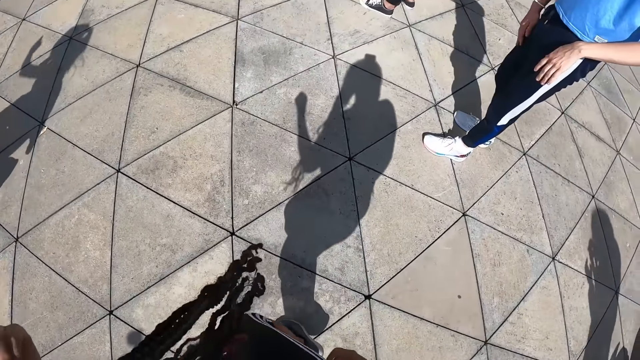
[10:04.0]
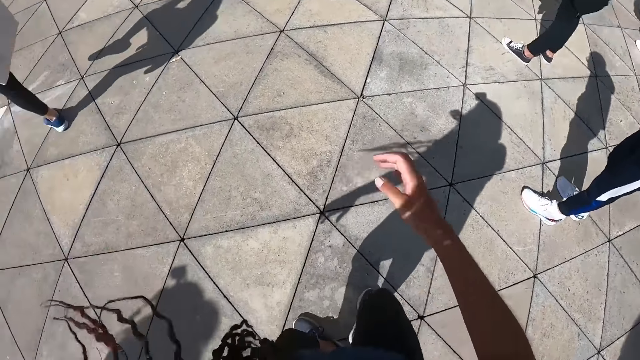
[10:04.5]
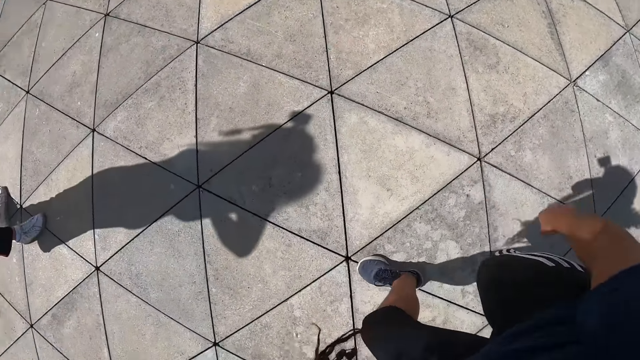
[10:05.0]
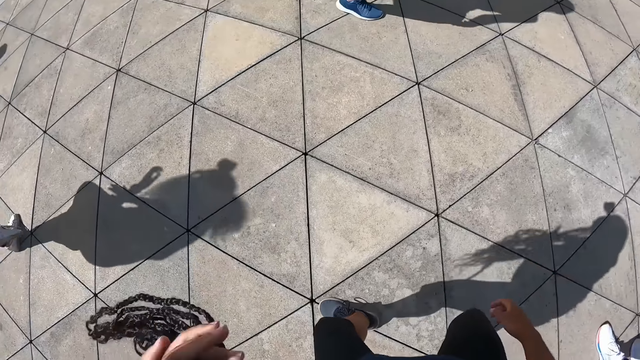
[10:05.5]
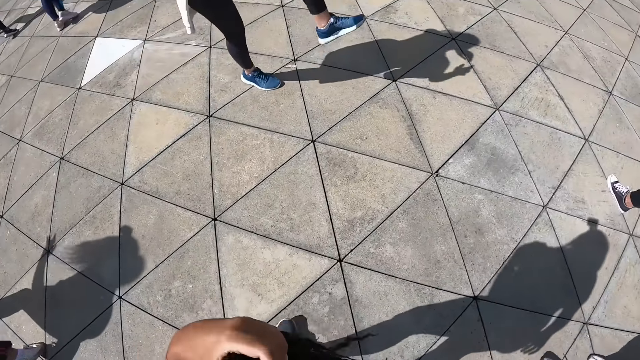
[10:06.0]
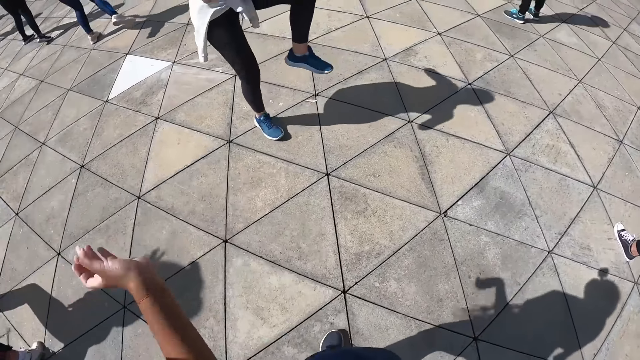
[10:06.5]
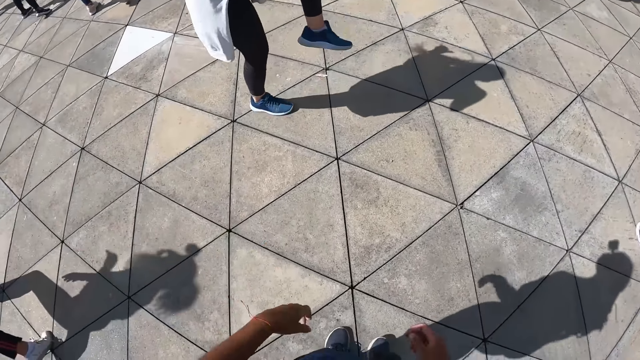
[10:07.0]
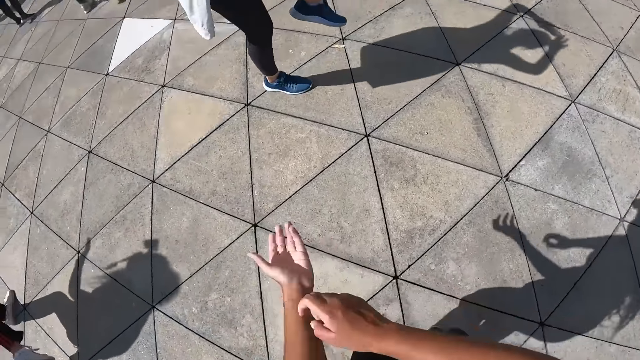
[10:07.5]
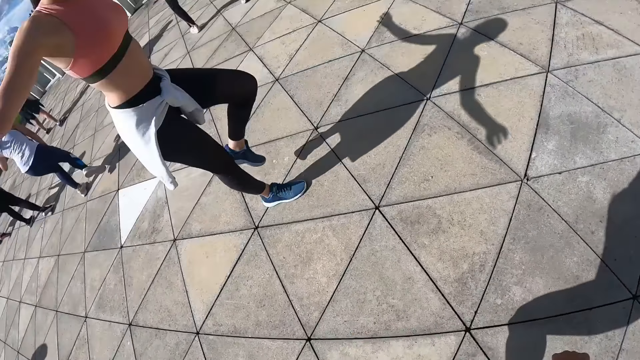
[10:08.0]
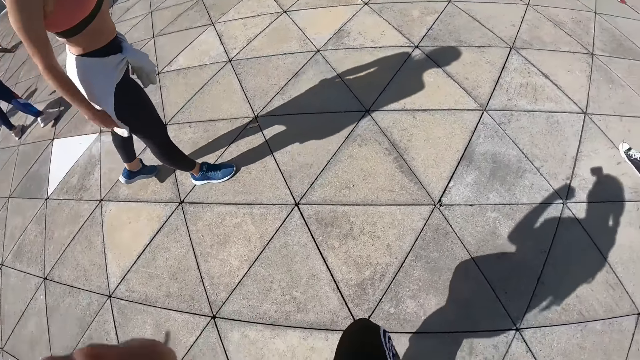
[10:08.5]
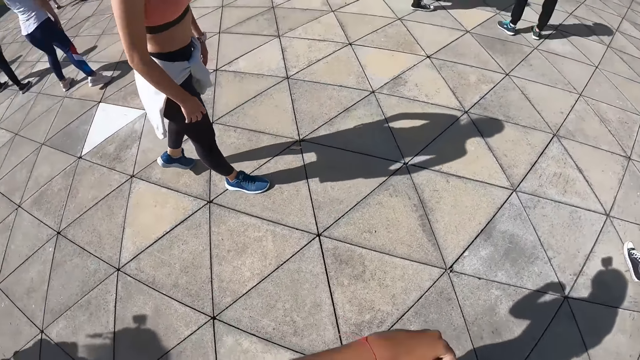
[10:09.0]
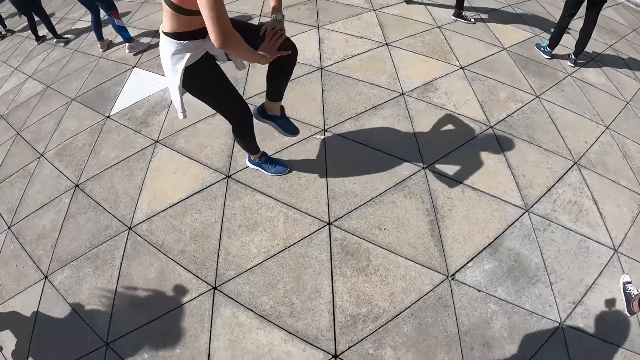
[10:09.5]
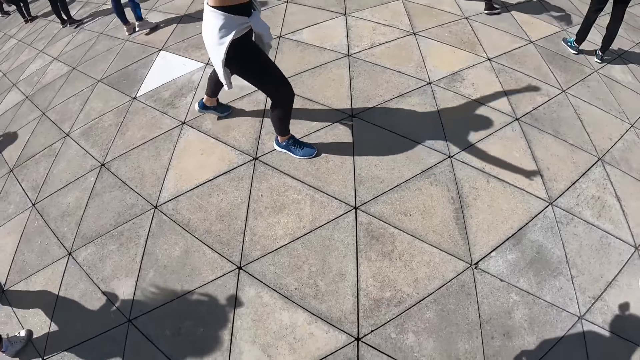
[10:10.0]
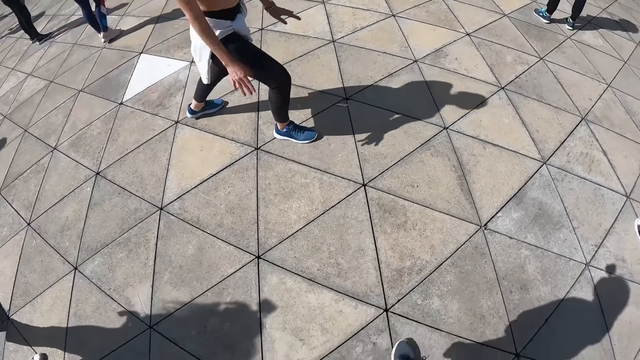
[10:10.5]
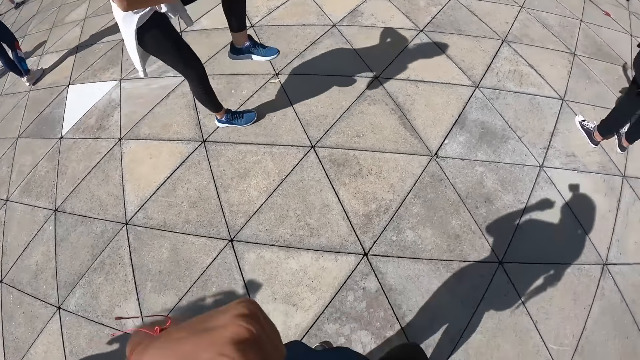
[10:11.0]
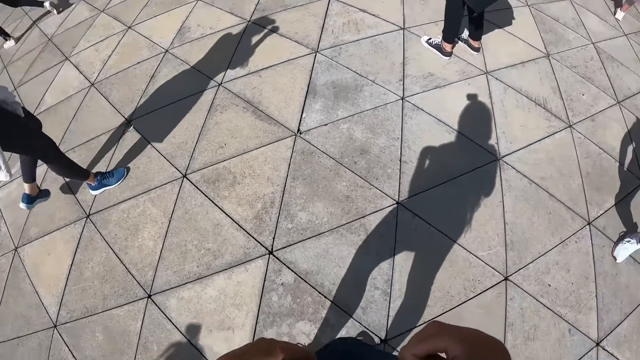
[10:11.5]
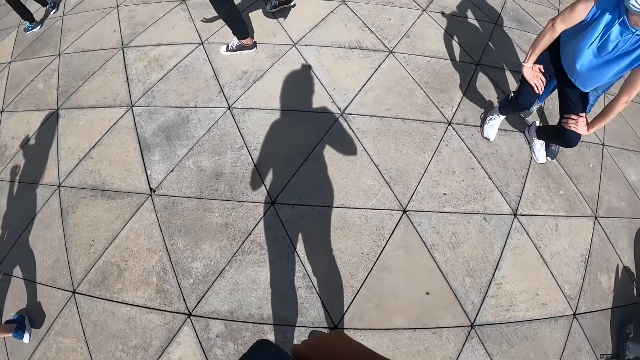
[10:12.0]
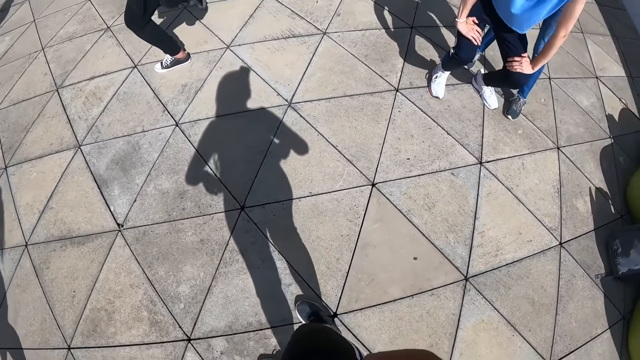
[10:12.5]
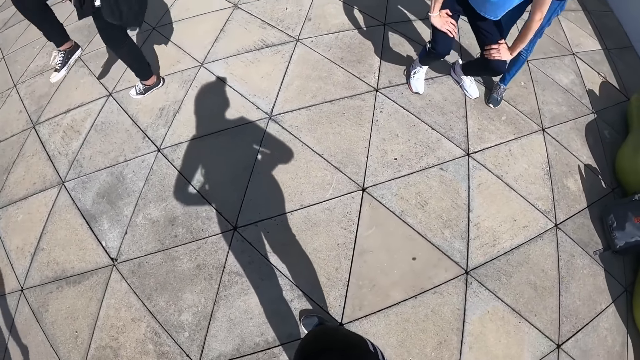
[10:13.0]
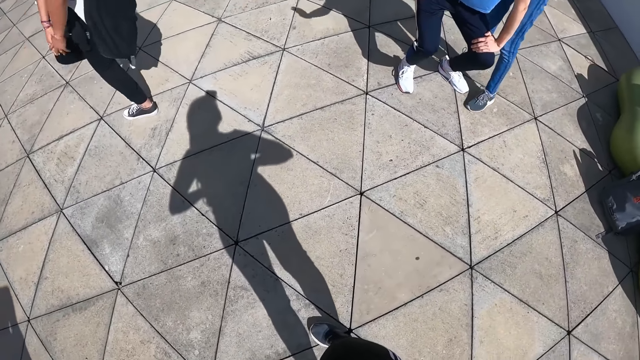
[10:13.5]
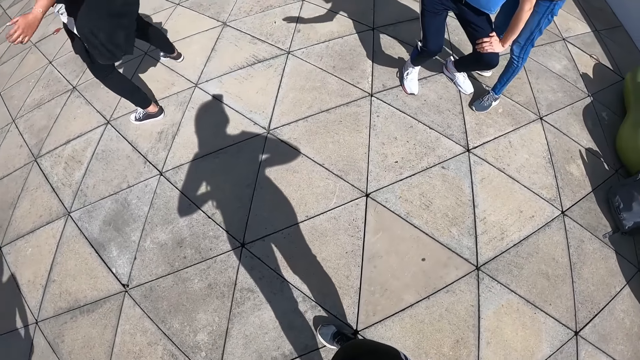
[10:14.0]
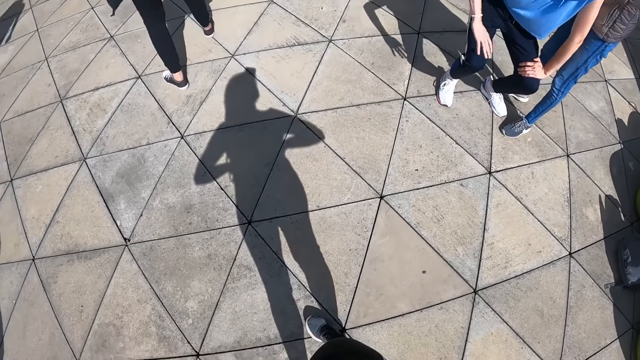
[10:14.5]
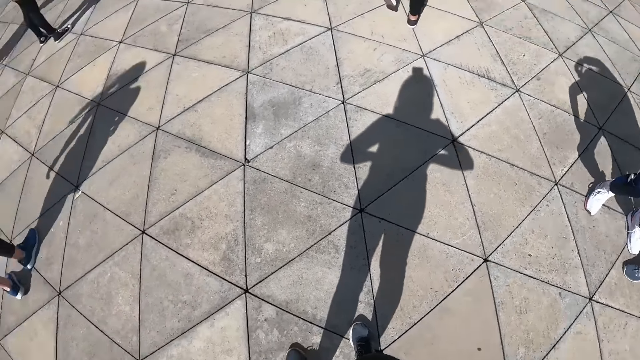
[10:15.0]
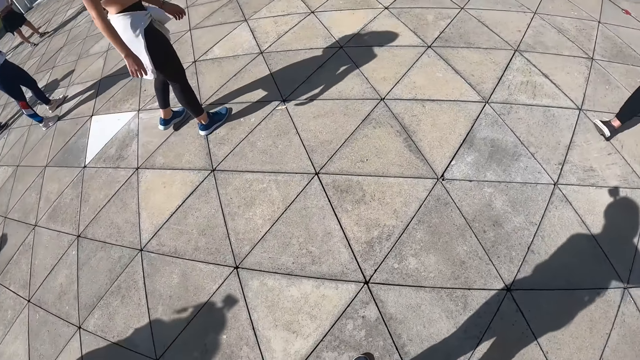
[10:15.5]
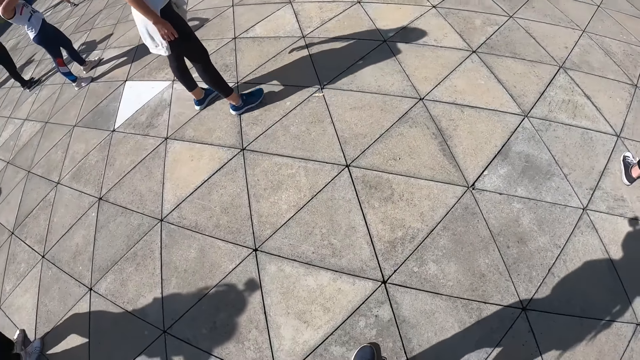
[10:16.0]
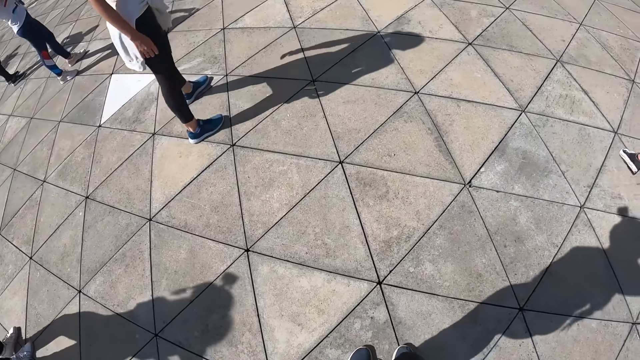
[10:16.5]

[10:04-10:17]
A woman dances in the studio. The camera wearer flips her hair back. She dances. Another woman dances in the studio. The camera wearer observes the dance instructor.

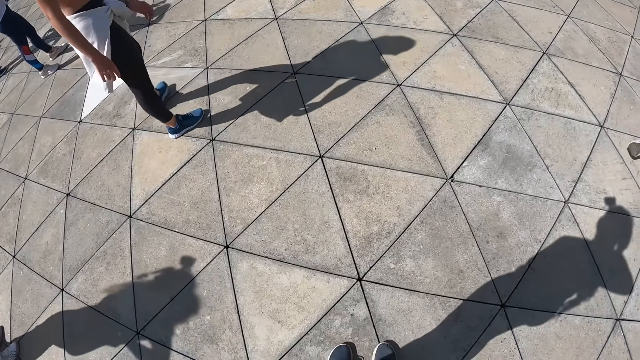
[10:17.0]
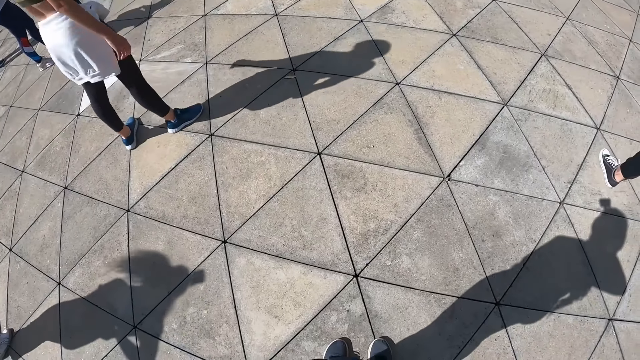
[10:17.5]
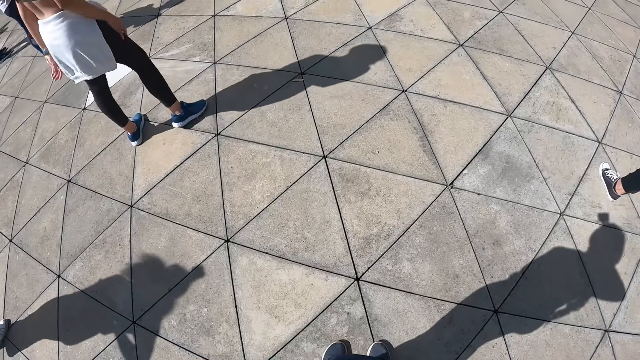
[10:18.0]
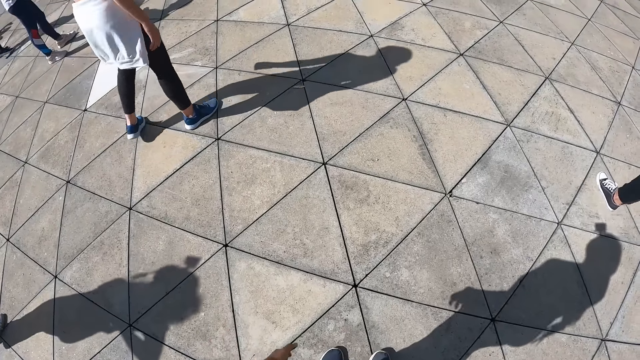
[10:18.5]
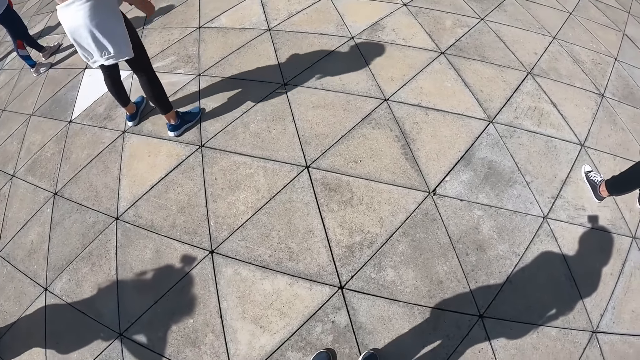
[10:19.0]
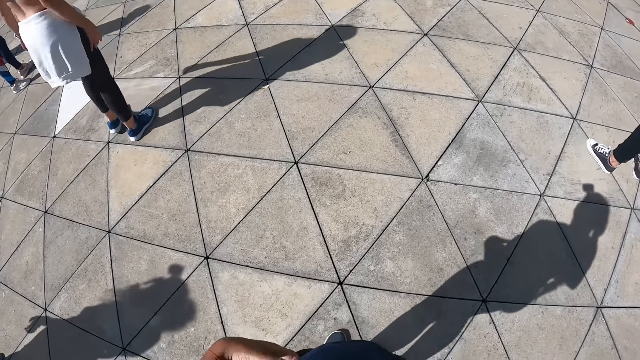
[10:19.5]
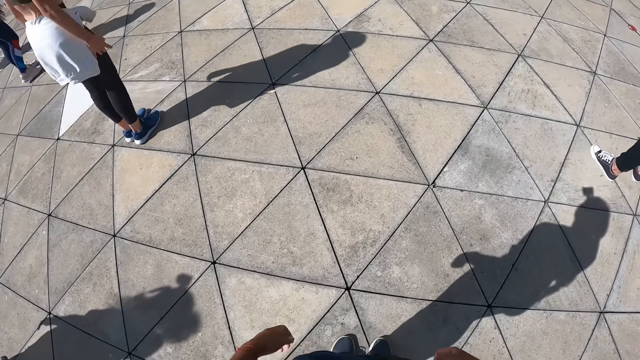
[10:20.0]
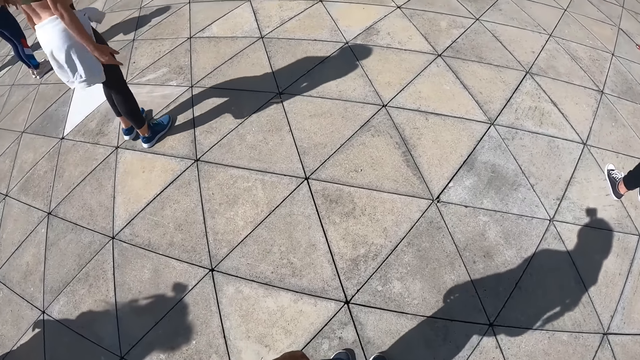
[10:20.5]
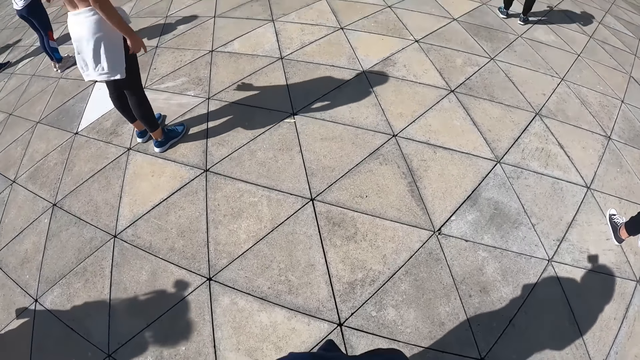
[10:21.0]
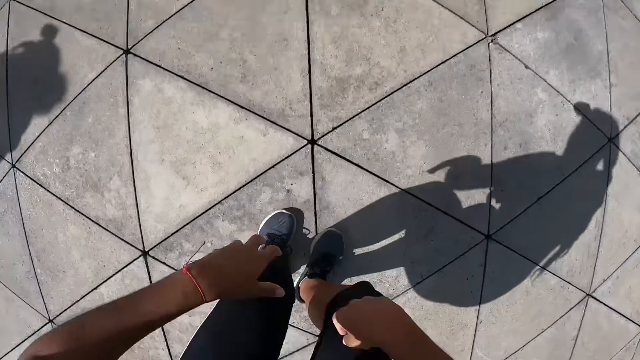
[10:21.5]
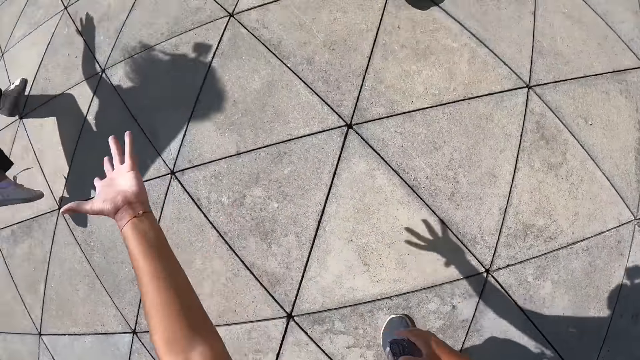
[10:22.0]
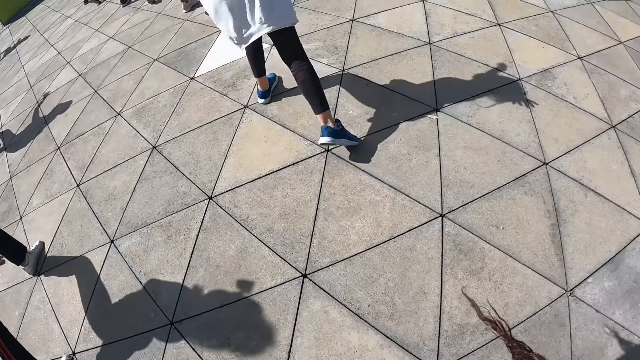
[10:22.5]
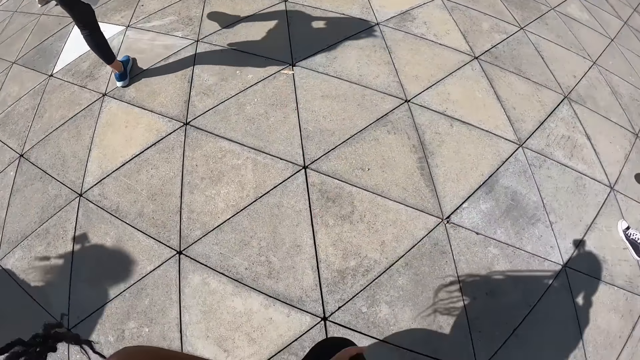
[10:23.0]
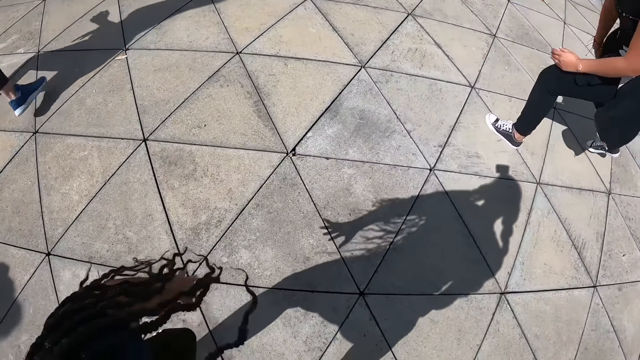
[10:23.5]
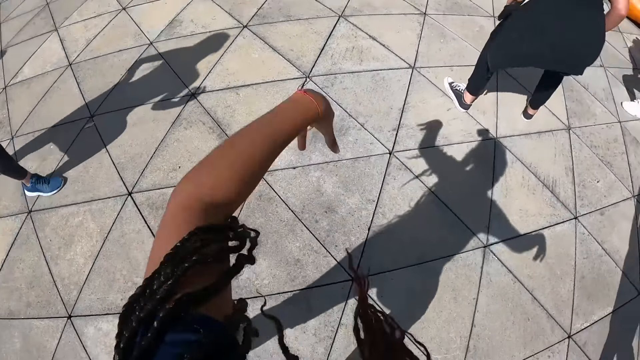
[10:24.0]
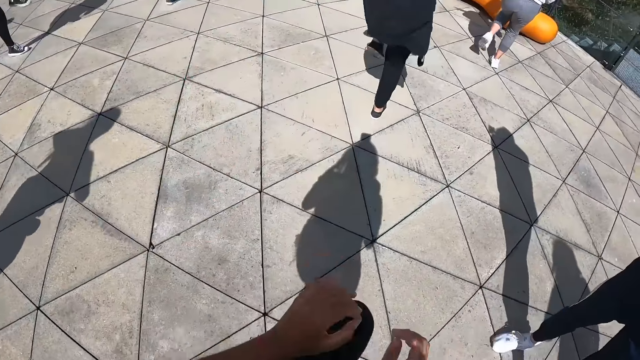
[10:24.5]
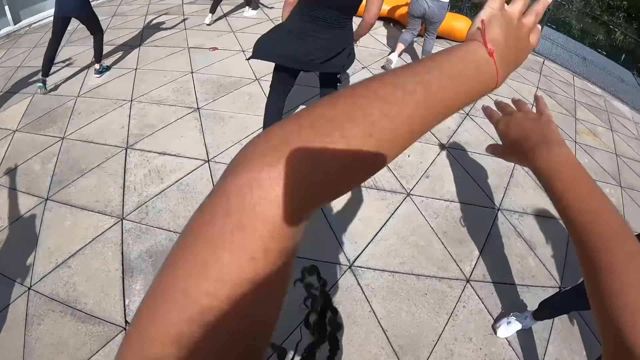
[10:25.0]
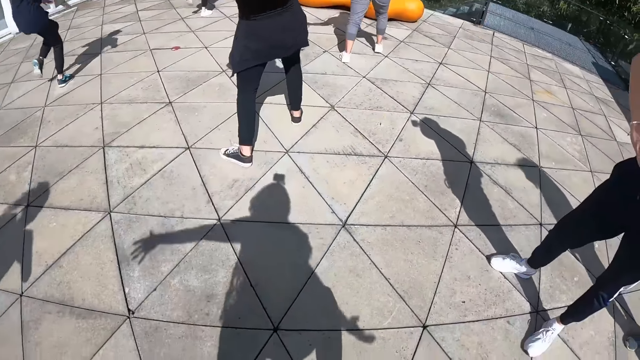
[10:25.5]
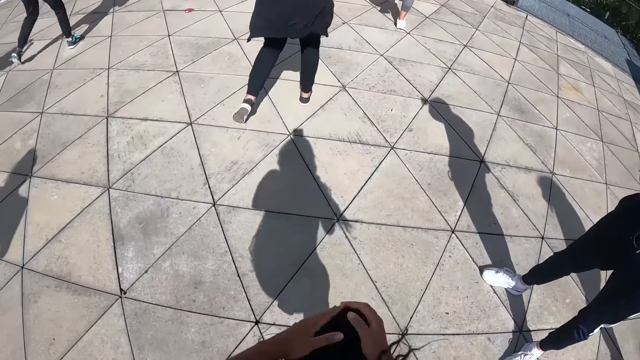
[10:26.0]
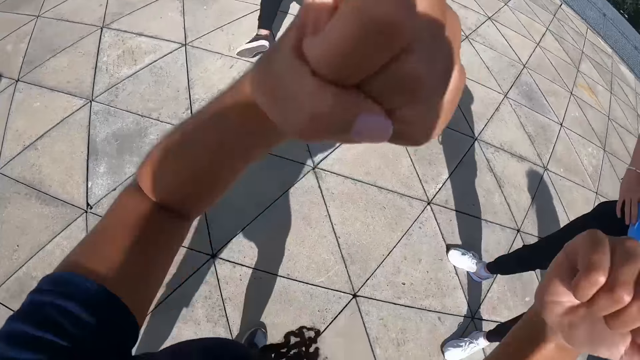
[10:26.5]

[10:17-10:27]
The camera wearer straightens her t-shirt. She observes the dance instructor. A woman dances in the studio. The camera wearer dances in the studio. Another woman dances in the studio. A third woman dances in the studio.
